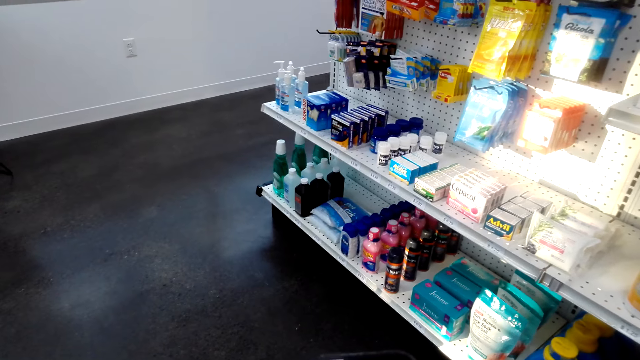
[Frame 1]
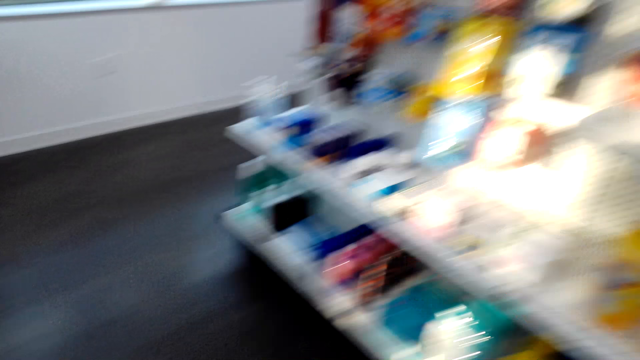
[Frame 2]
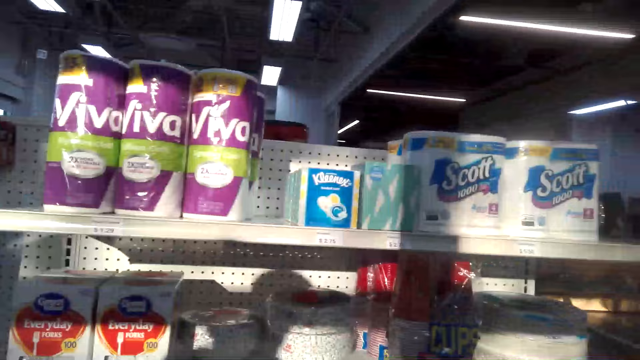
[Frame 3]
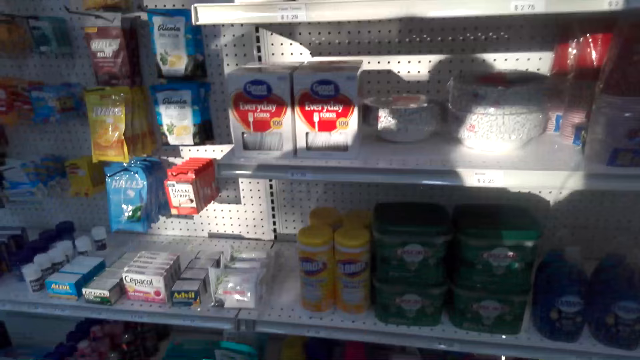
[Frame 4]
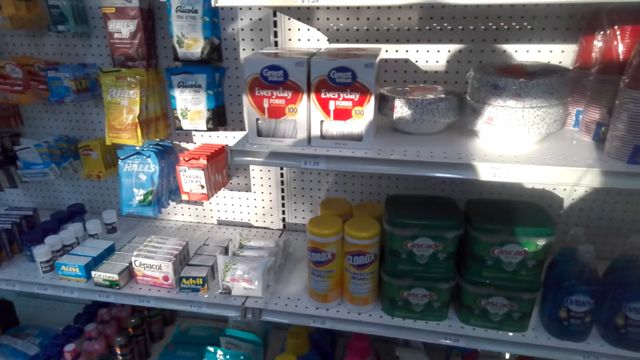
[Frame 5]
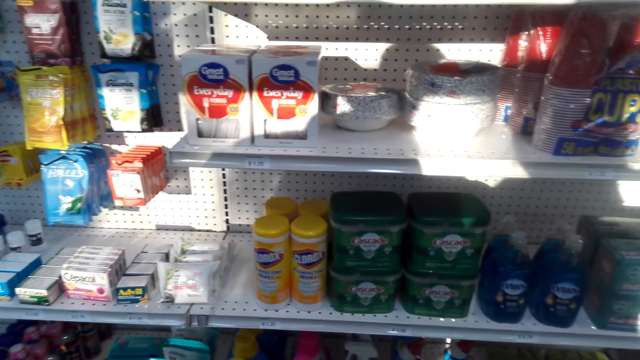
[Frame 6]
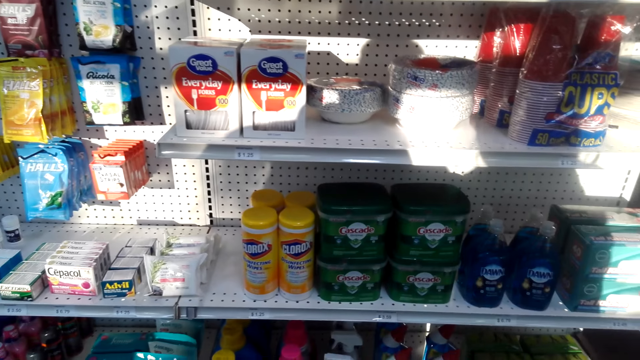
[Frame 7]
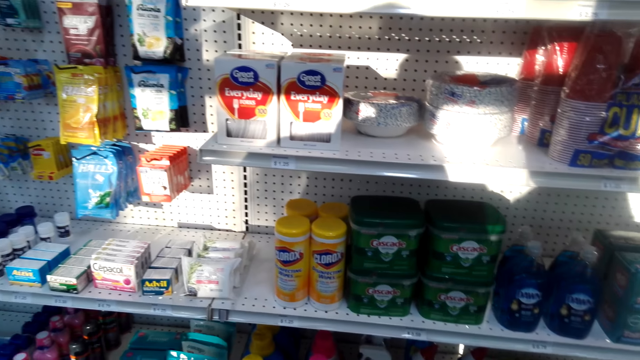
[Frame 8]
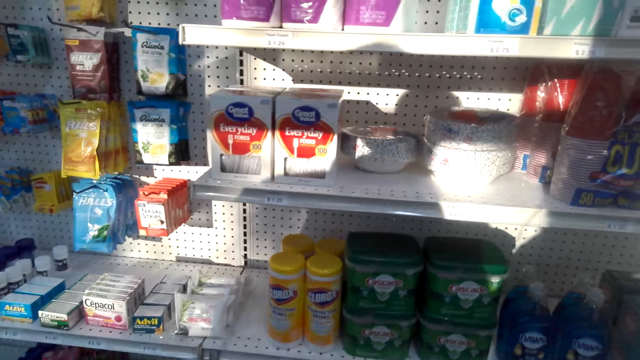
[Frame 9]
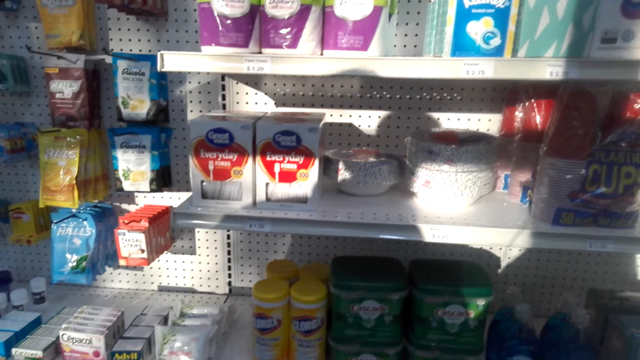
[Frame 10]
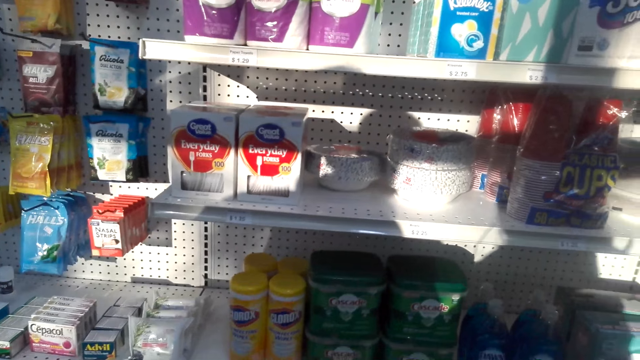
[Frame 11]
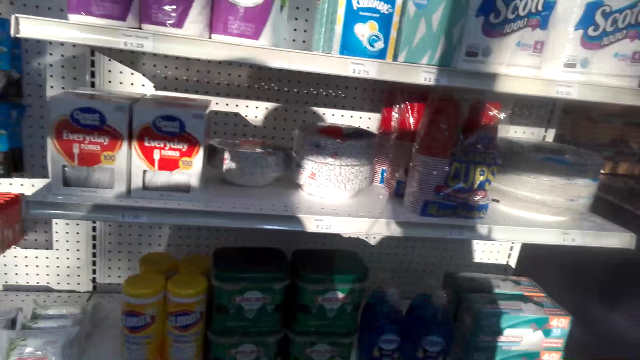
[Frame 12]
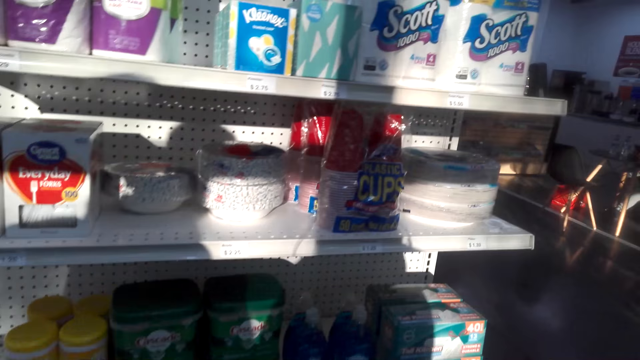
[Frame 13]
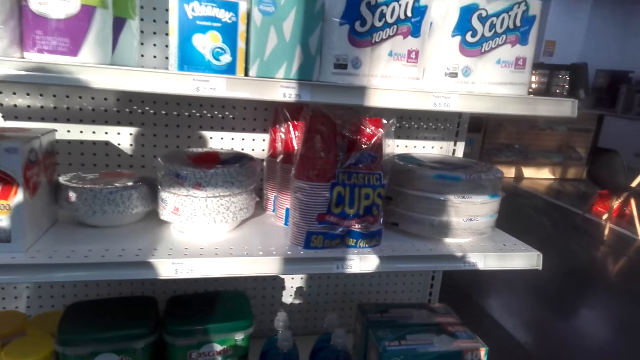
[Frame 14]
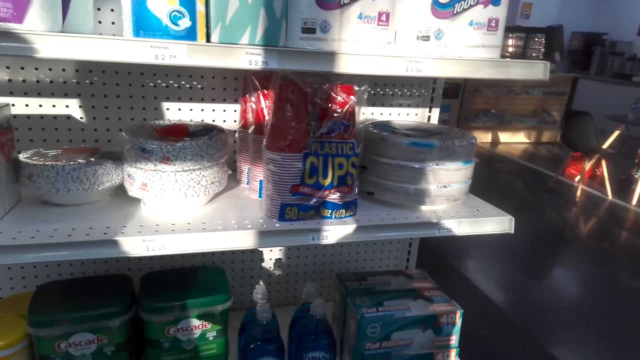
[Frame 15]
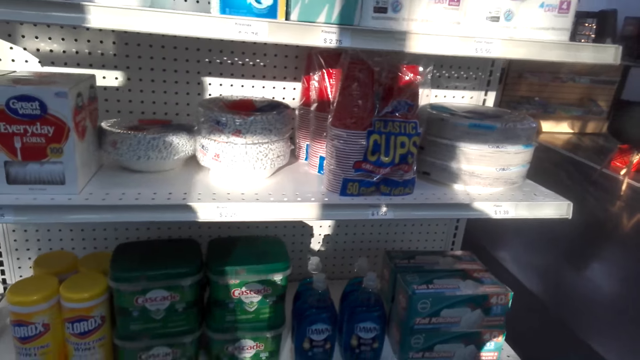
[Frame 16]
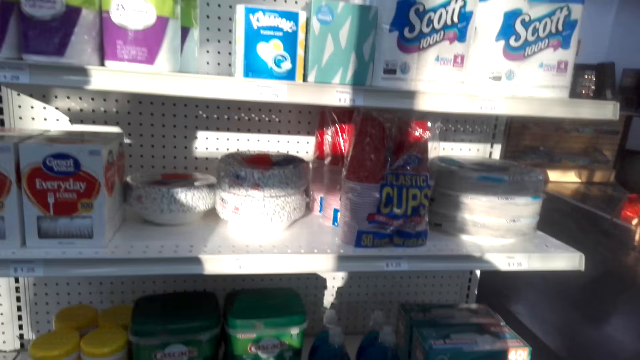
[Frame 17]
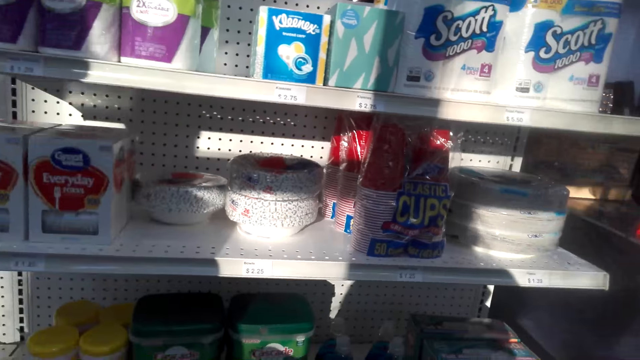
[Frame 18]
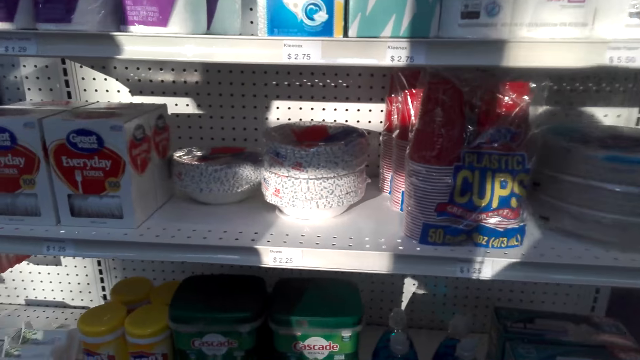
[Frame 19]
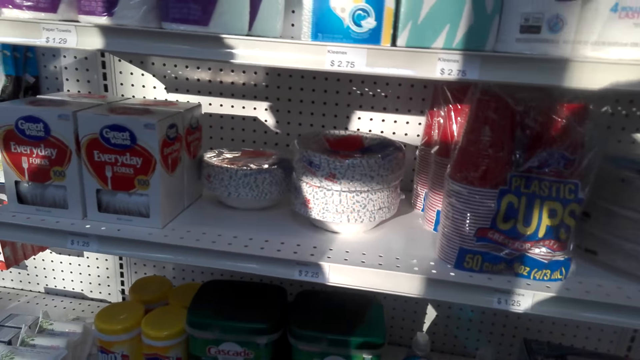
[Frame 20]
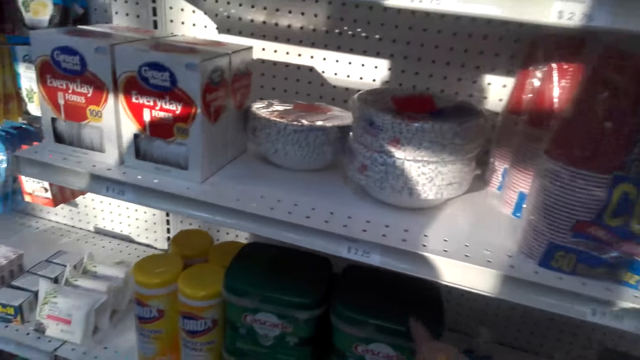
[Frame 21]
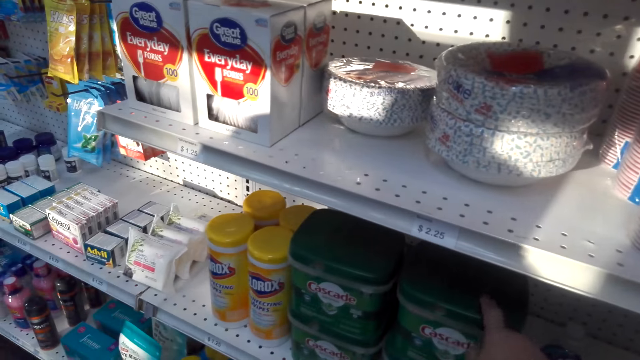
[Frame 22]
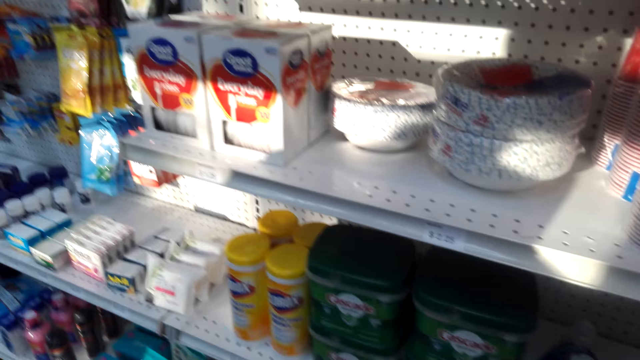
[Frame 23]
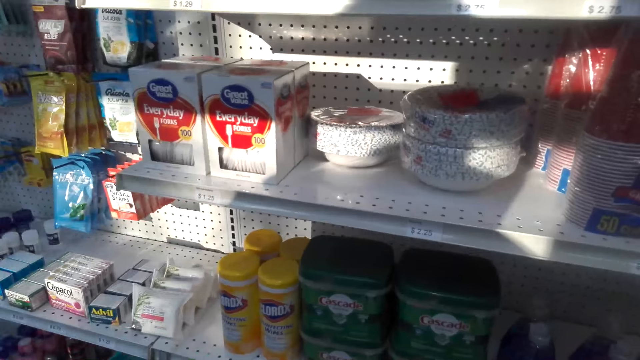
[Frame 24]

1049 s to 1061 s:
A person talks. The camera wearer talks.

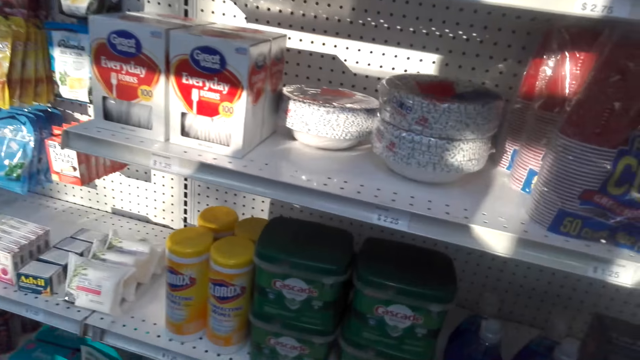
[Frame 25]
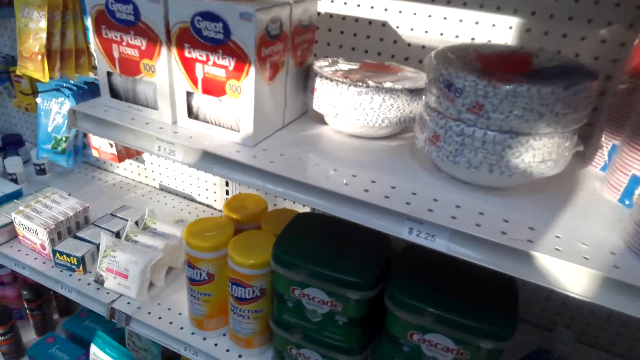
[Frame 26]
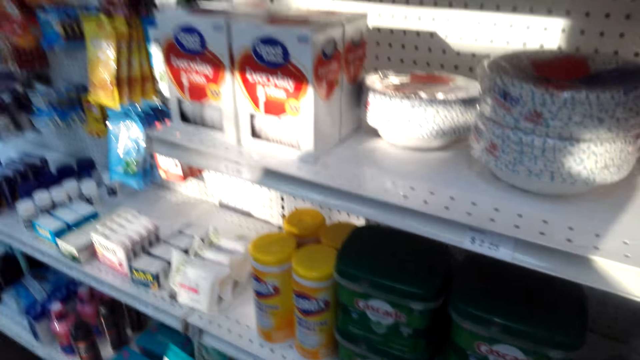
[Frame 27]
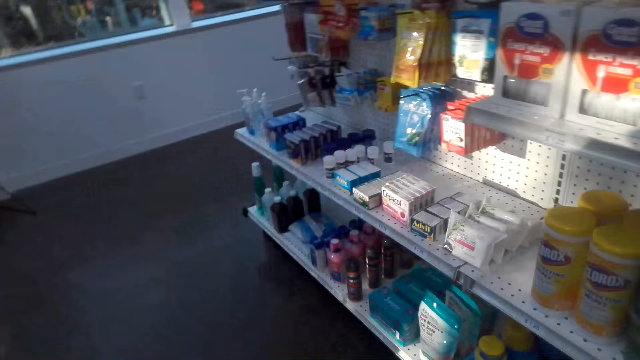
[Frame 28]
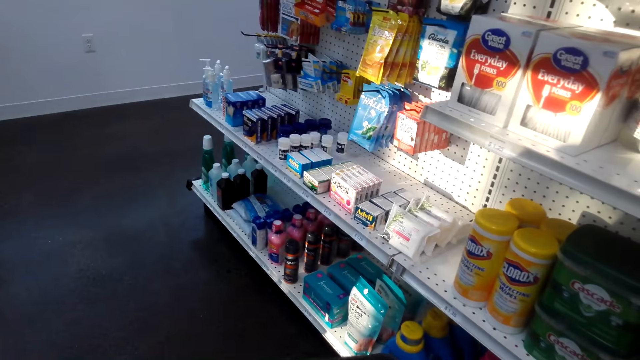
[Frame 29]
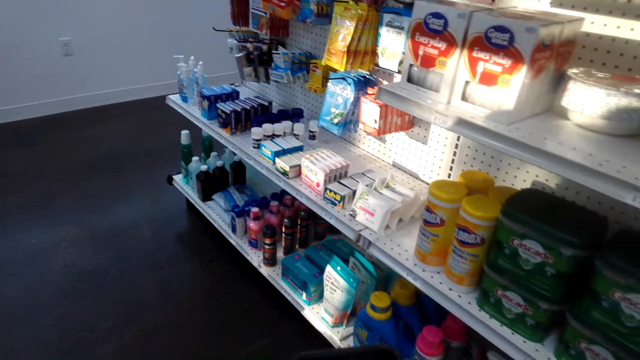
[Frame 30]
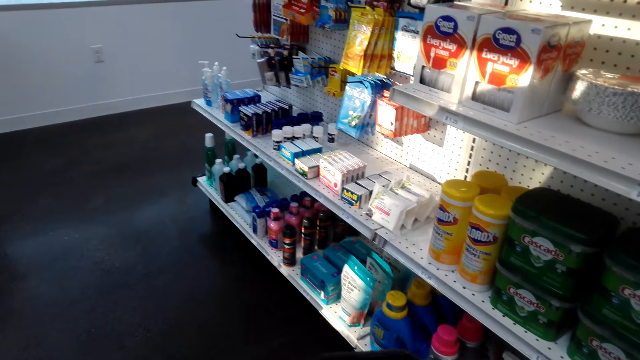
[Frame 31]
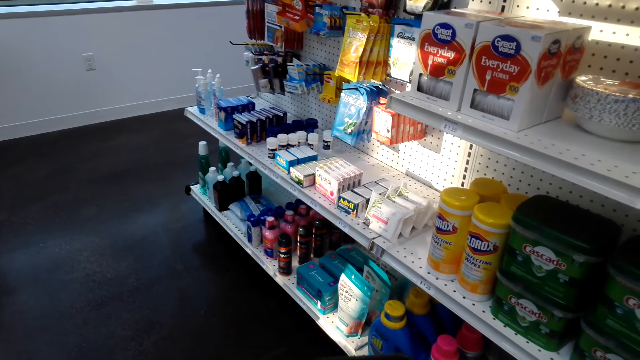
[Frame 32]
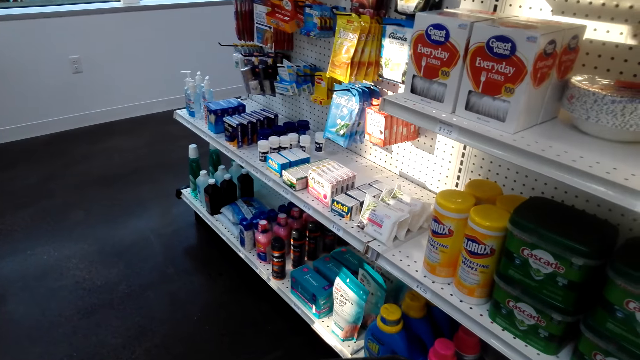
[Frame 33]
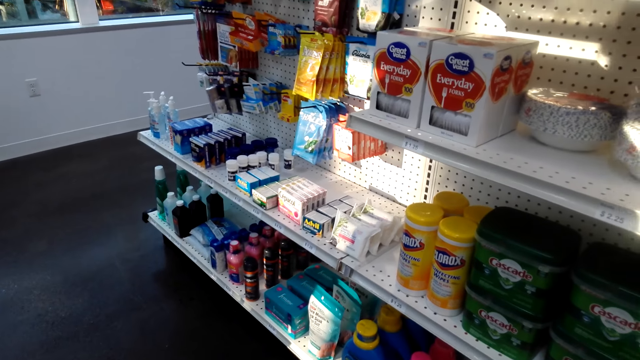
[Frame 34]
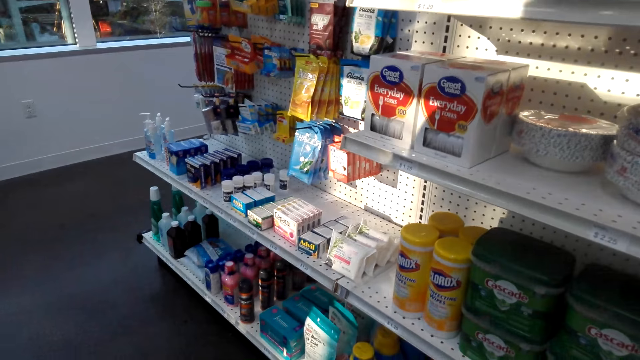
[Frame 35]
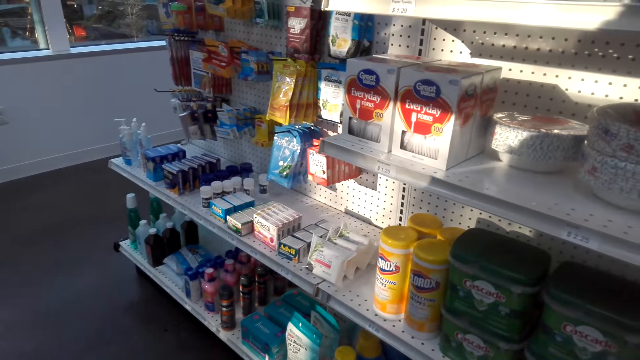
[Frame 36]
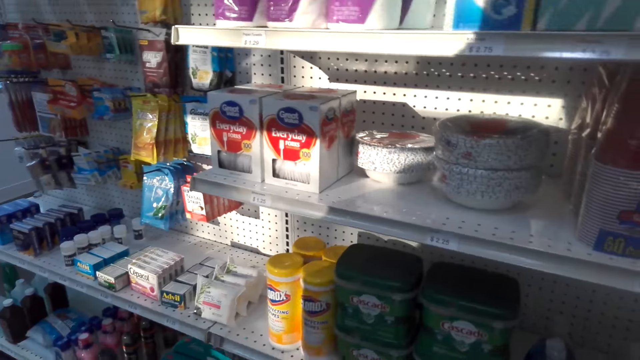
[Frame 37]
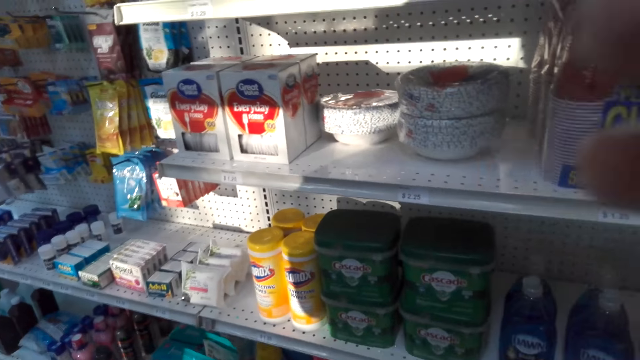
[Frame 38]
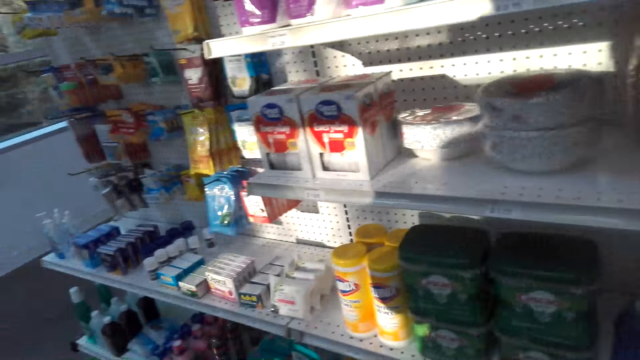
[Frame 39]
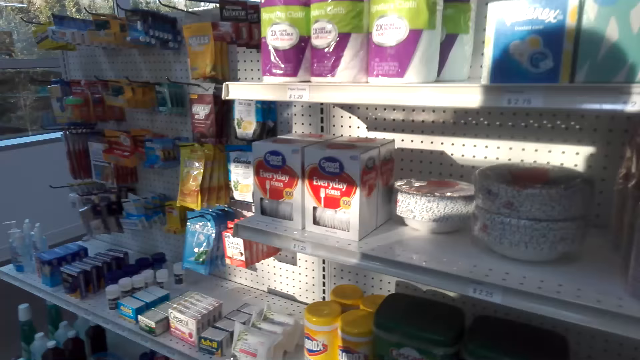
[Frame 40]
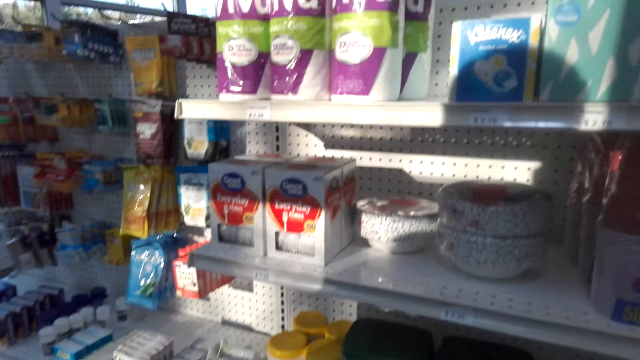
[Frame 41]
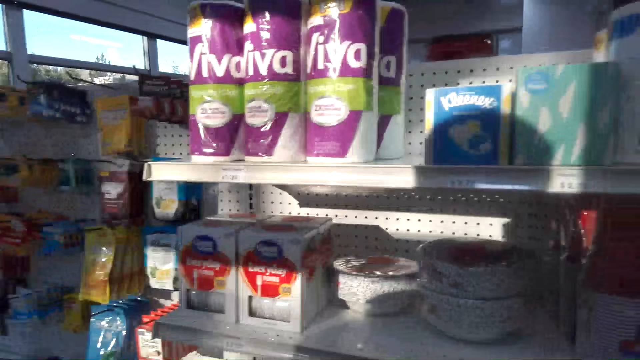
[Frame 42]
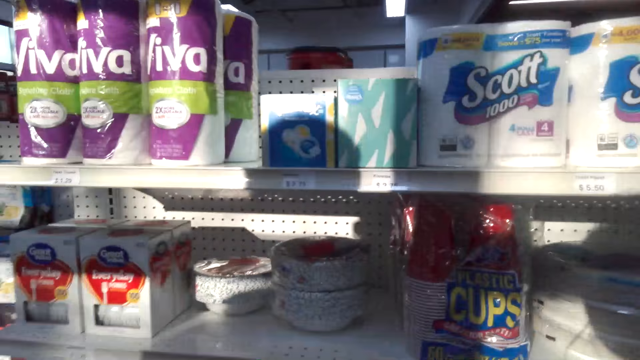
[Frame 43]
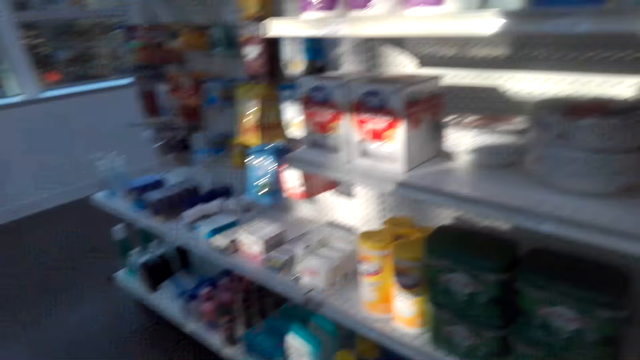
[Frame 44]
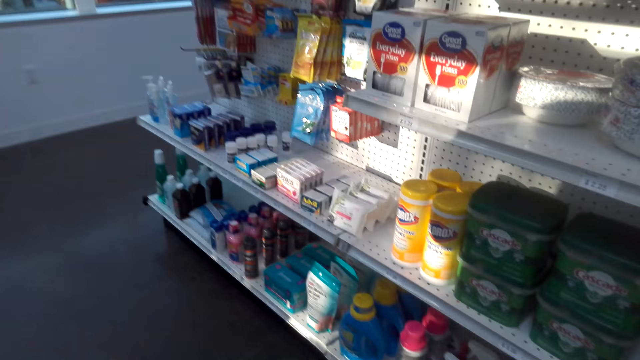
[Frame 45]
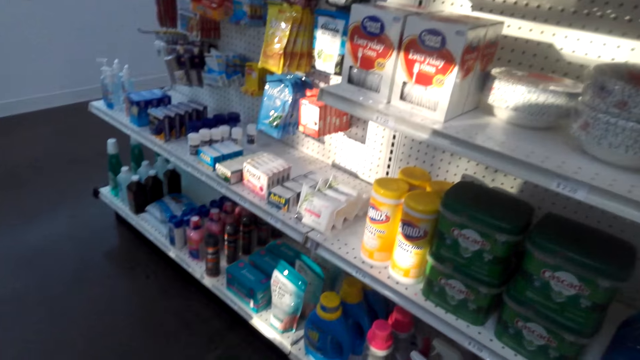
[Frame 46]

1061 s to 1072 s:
A person talks. The camera wearer raises a hand. They talk.
